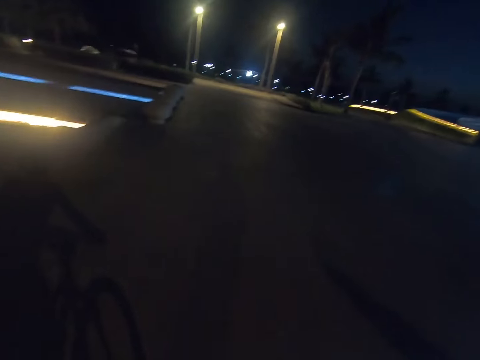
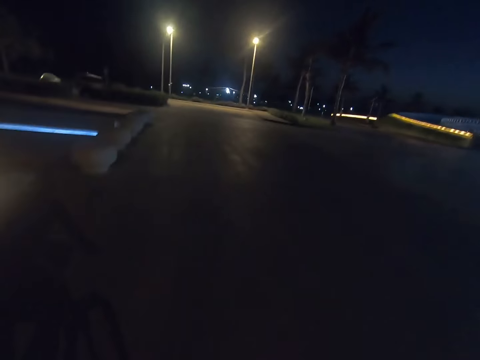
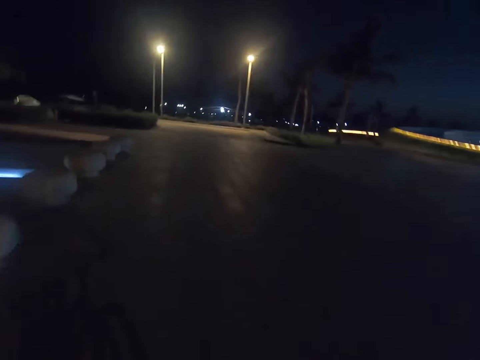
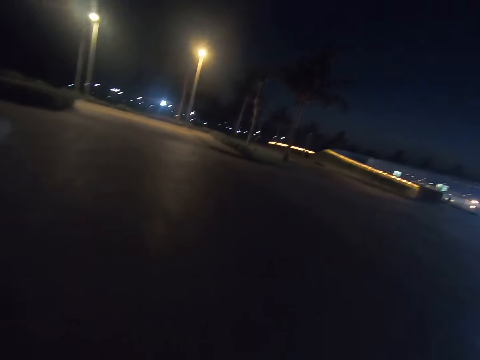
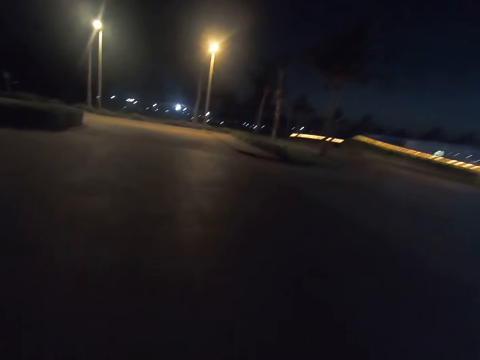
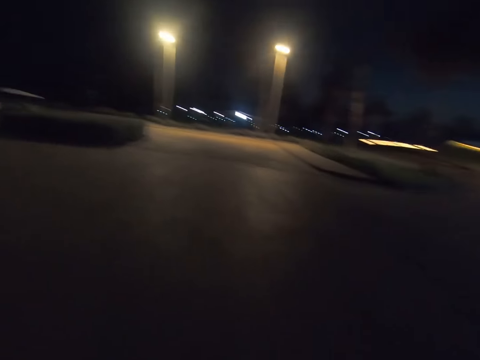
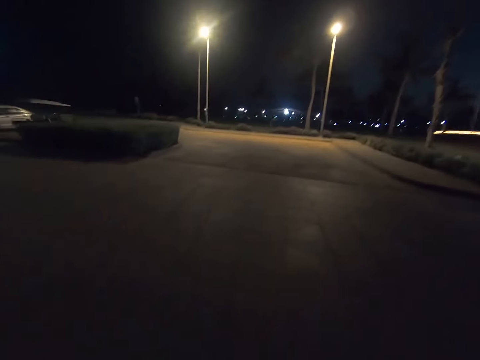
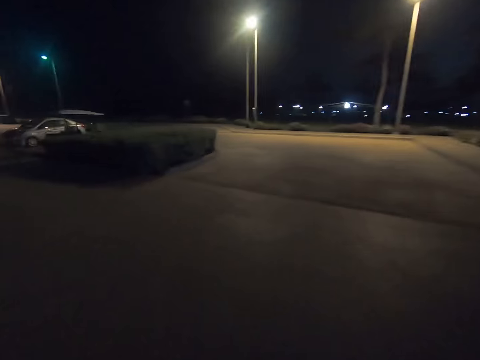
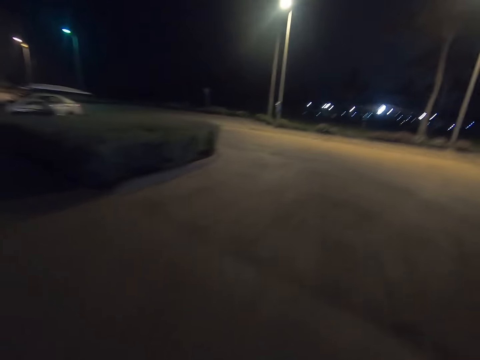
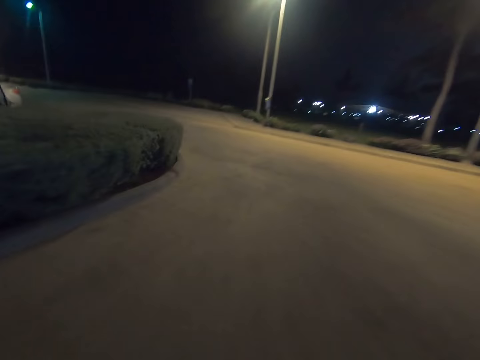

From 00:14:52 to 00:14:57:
The camera wearer cycles the bicycle.

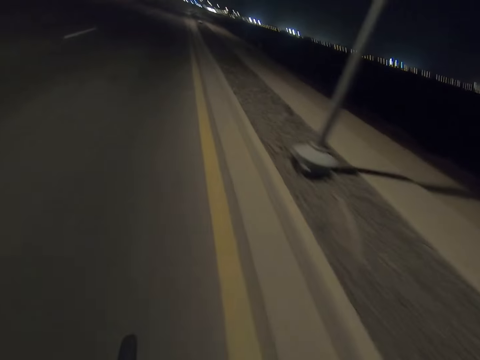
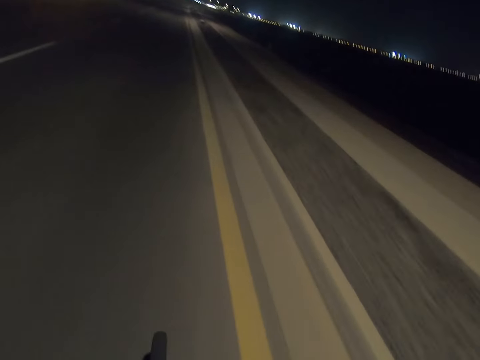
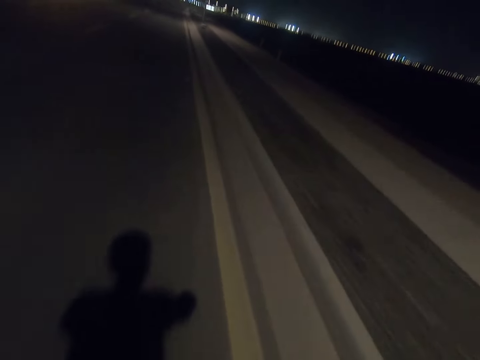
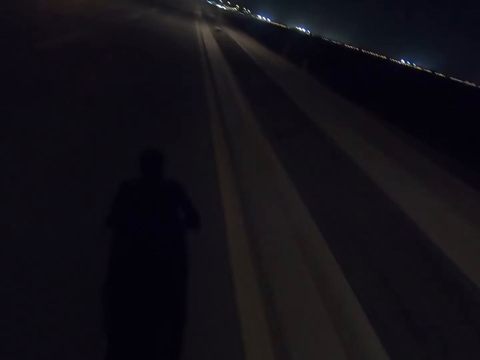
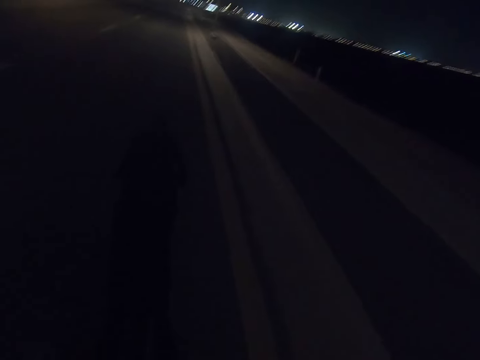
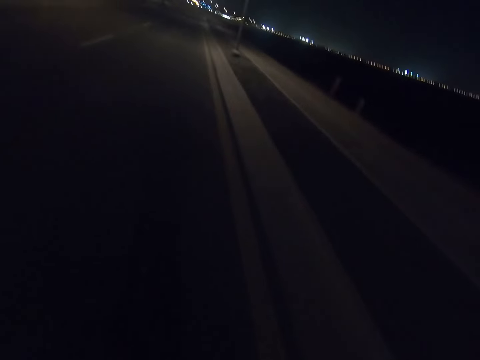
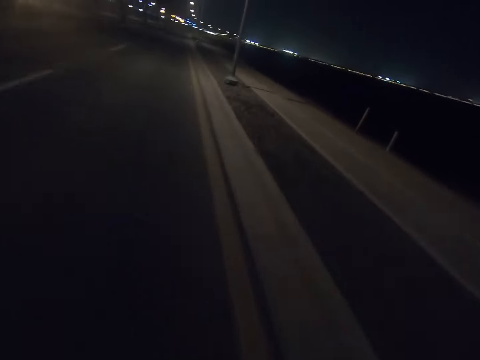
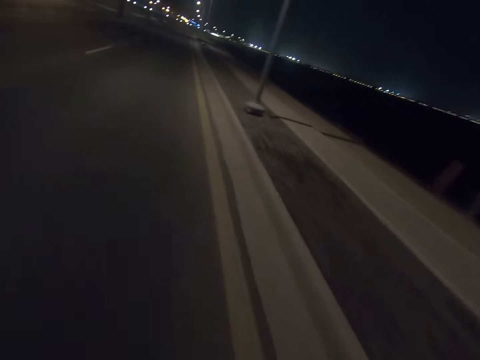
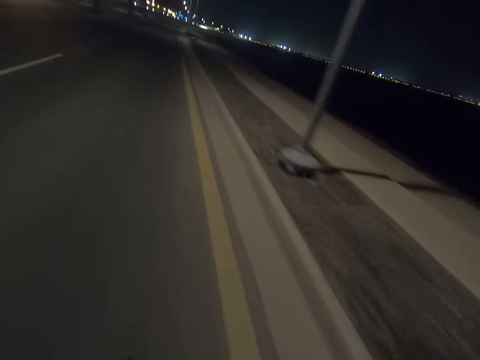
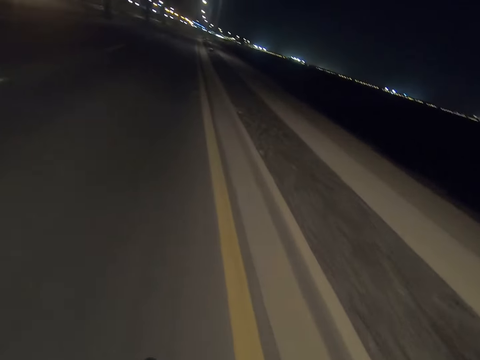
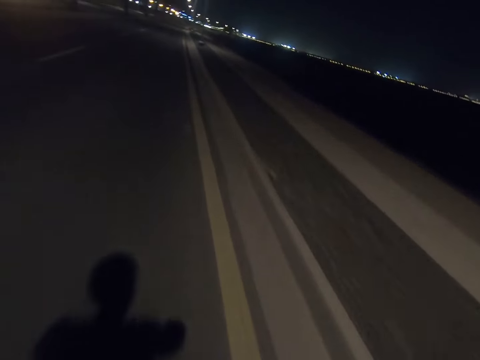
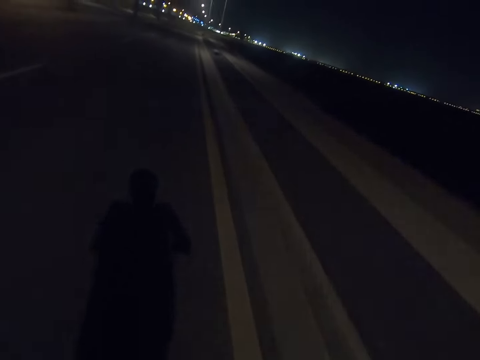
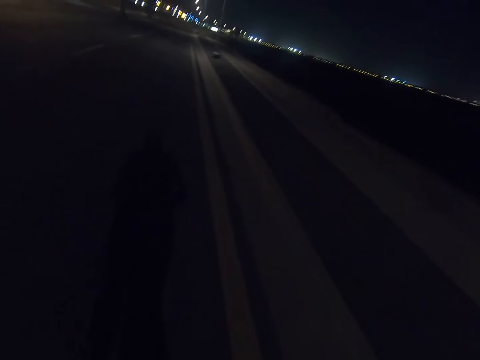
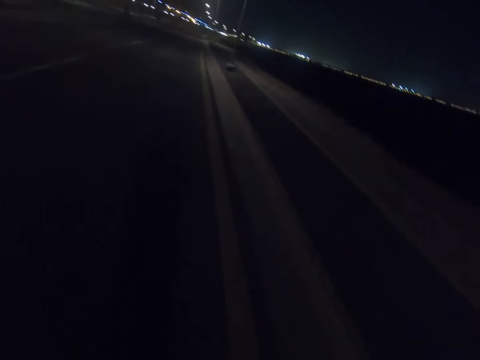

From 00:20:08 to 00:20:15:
The camera wearer cycles past street lights.

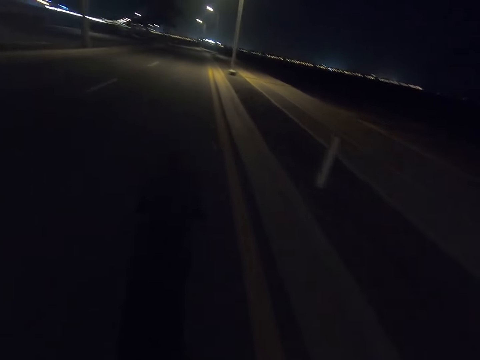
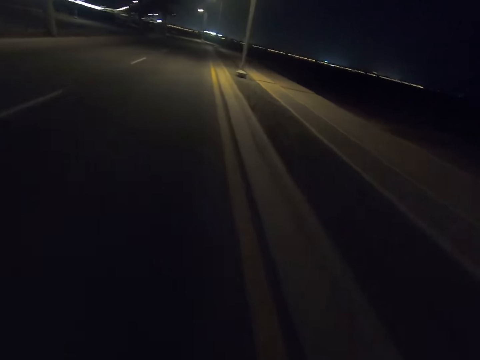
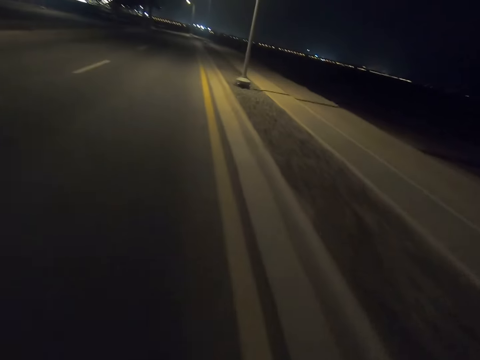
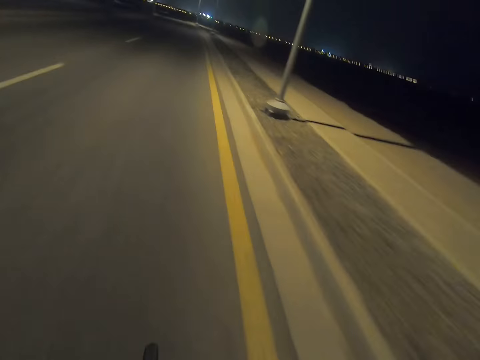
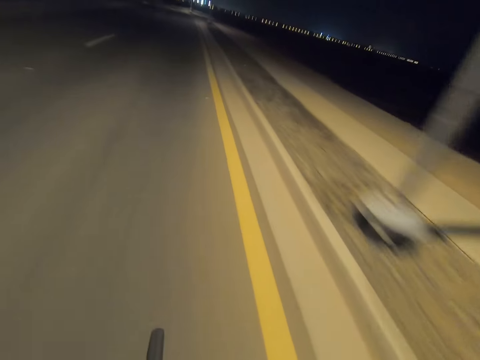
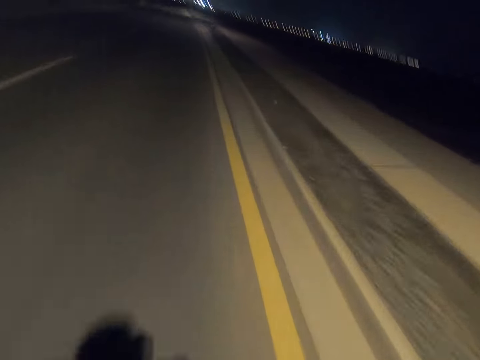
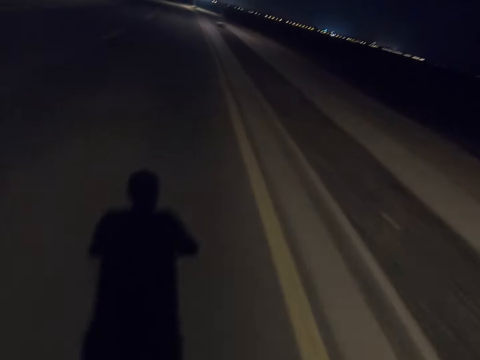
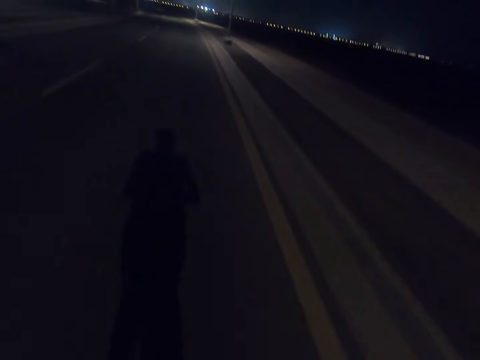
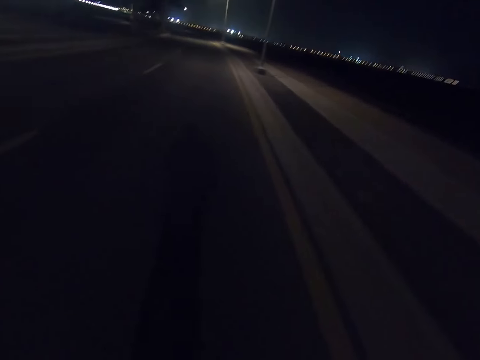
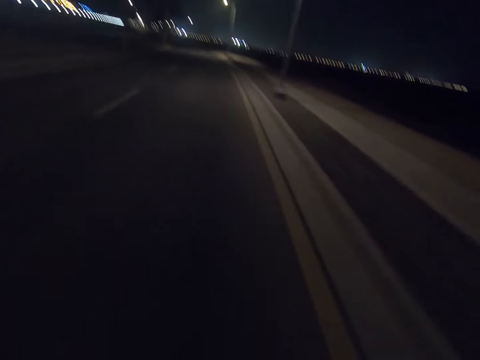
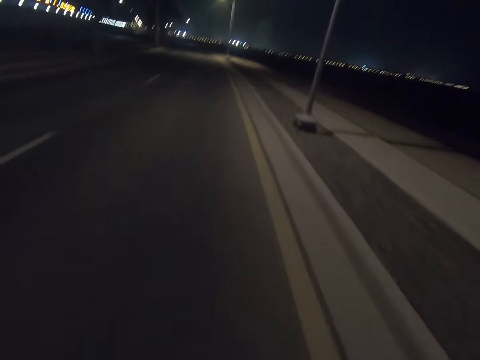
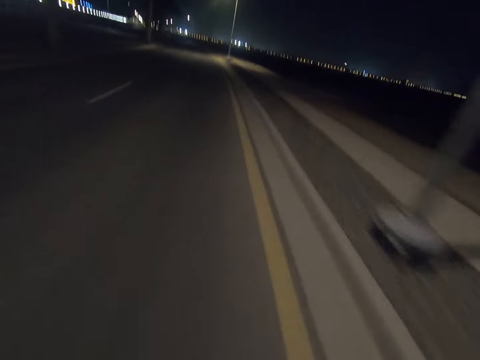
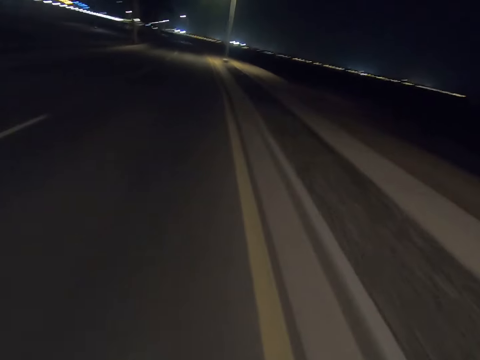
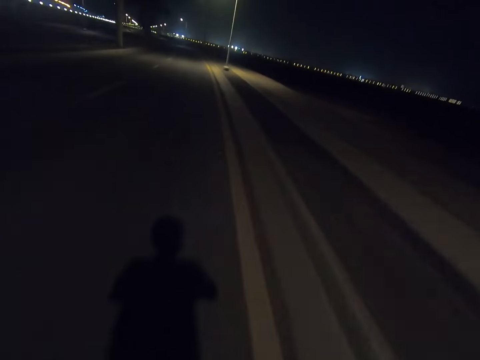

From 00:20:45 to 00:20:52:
The camera wearer cycles on a road.

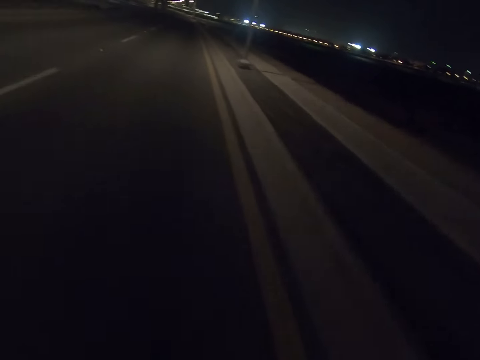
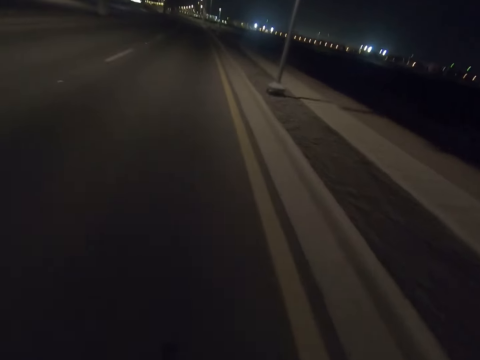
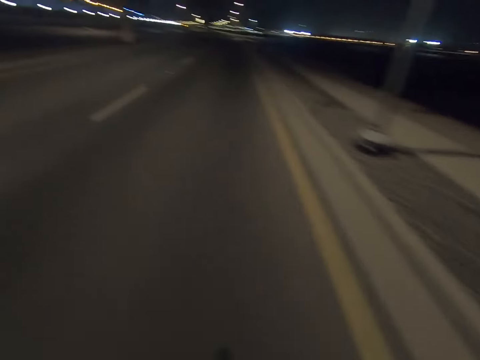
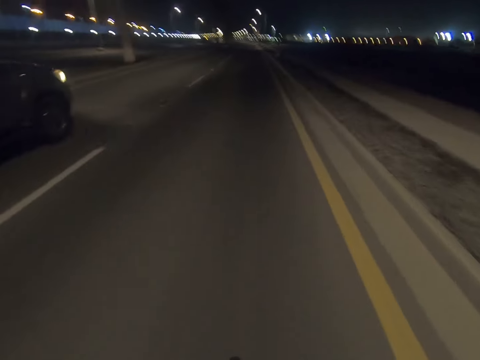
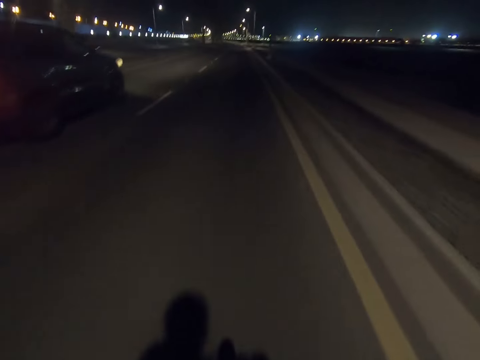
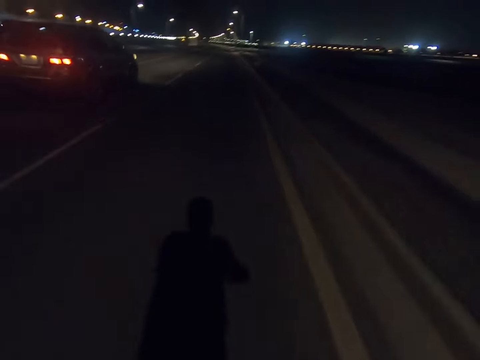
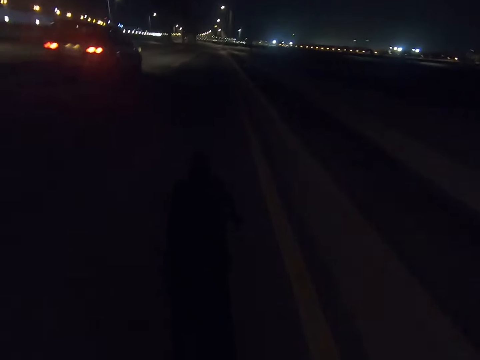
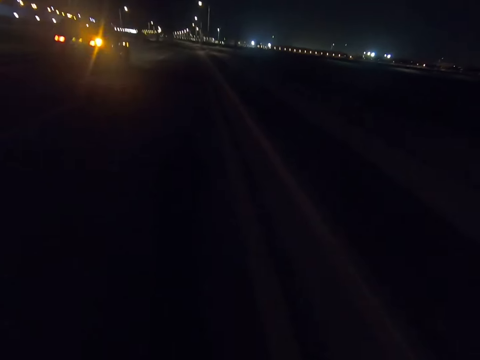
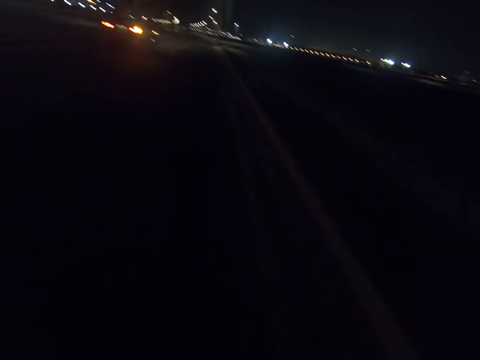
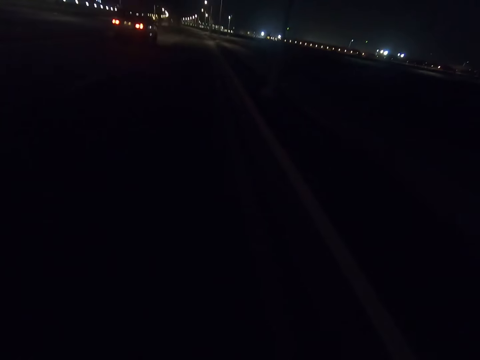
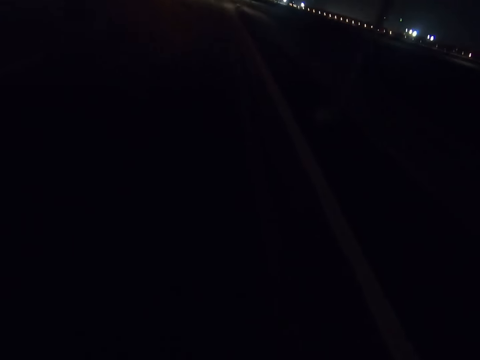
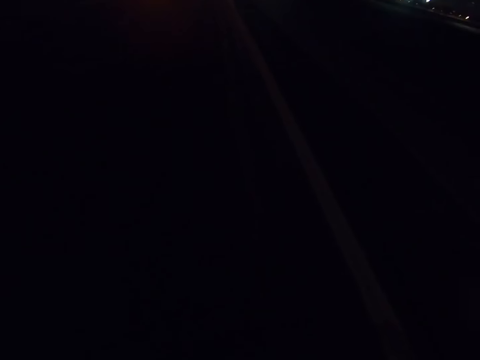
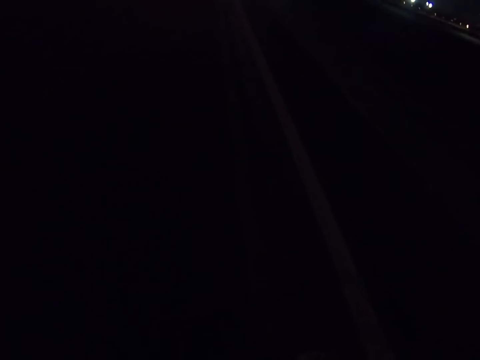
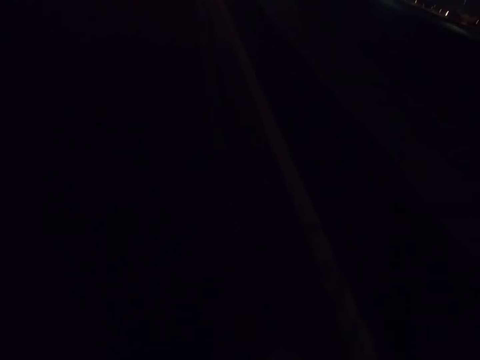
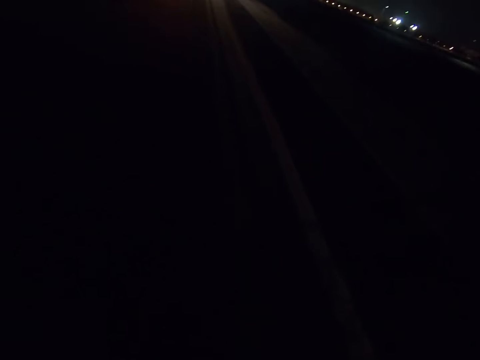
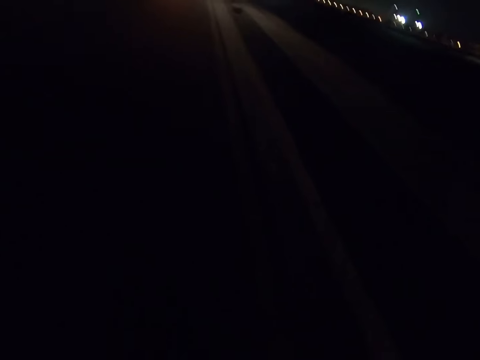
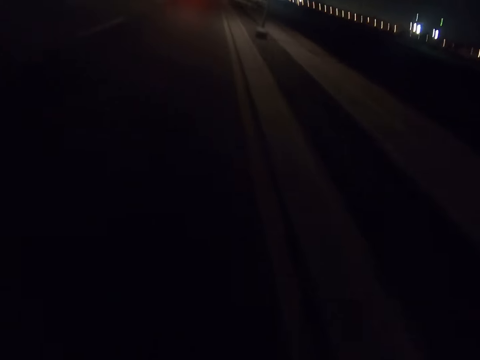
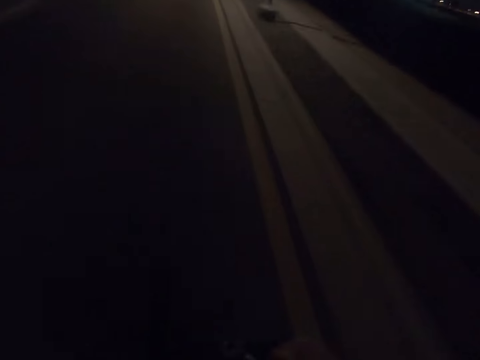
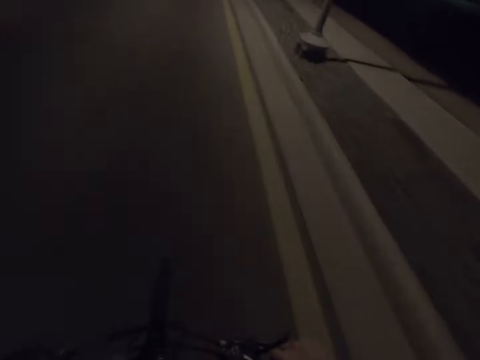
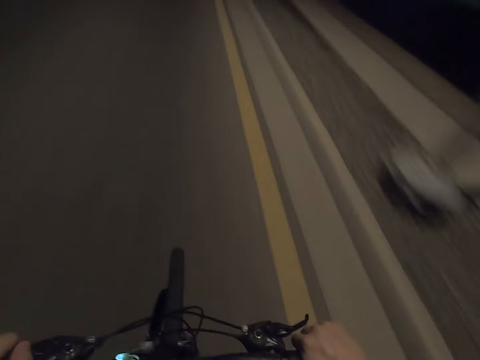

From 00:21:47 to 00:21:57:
The camera wearer stares at the car. They stare at the road.
